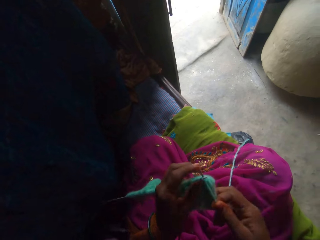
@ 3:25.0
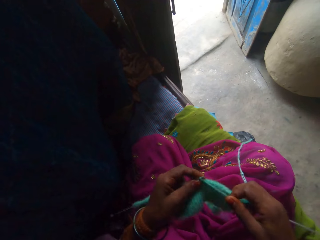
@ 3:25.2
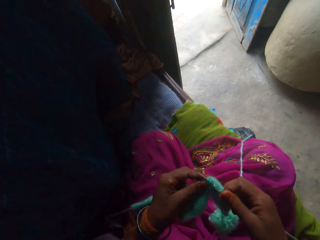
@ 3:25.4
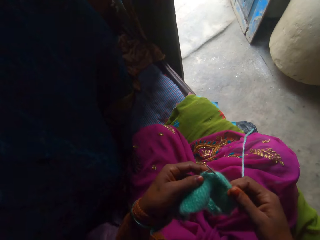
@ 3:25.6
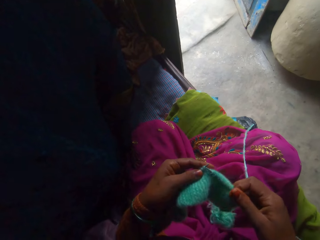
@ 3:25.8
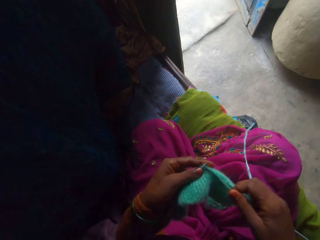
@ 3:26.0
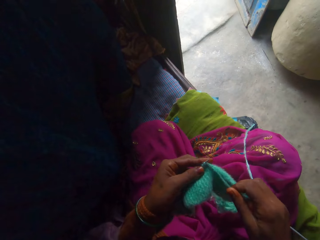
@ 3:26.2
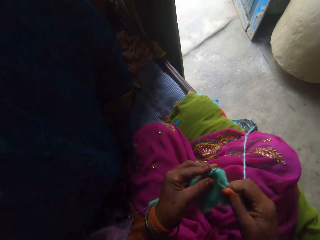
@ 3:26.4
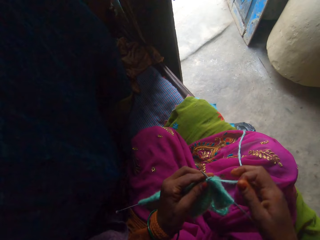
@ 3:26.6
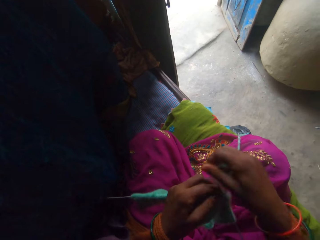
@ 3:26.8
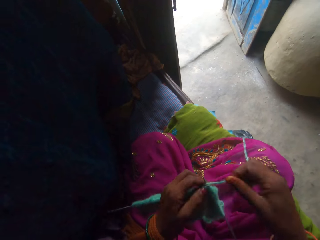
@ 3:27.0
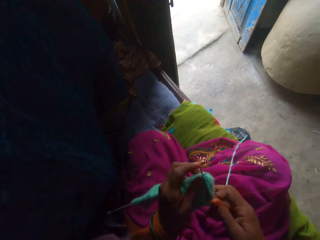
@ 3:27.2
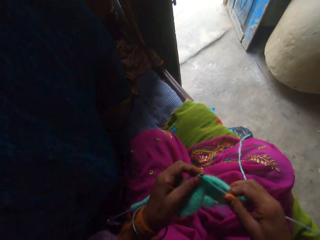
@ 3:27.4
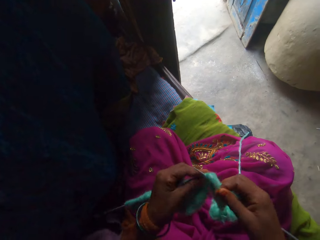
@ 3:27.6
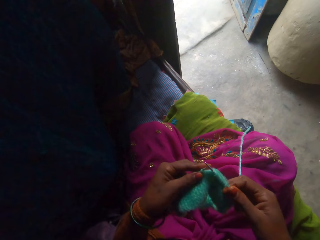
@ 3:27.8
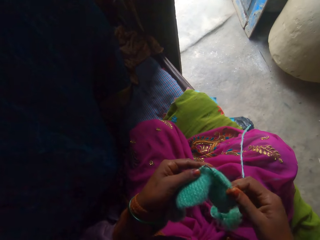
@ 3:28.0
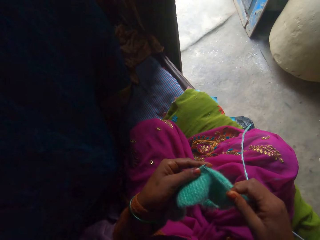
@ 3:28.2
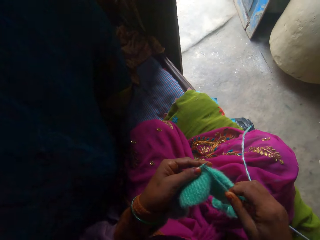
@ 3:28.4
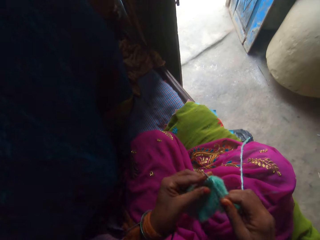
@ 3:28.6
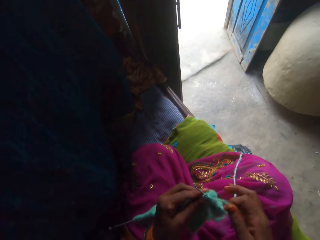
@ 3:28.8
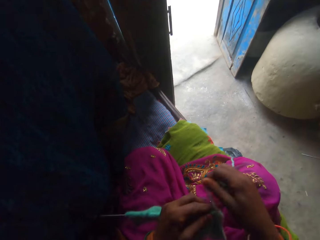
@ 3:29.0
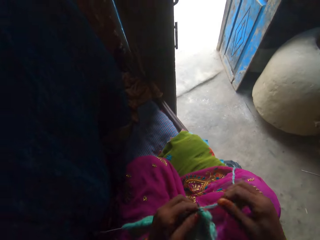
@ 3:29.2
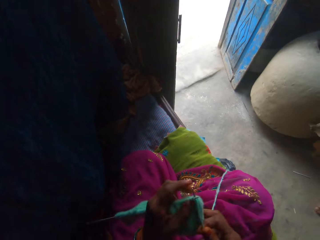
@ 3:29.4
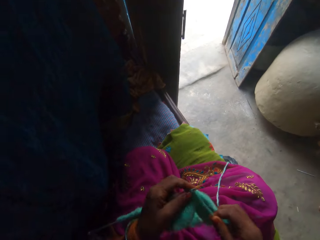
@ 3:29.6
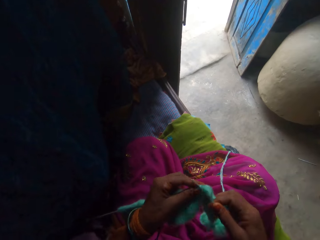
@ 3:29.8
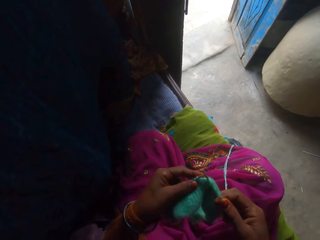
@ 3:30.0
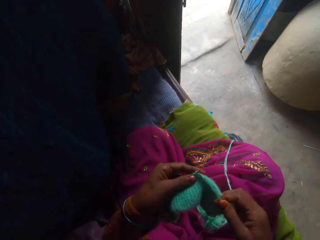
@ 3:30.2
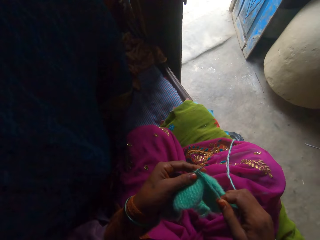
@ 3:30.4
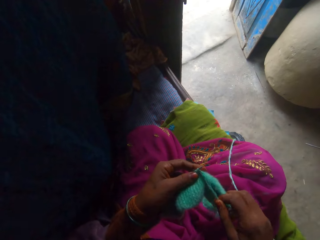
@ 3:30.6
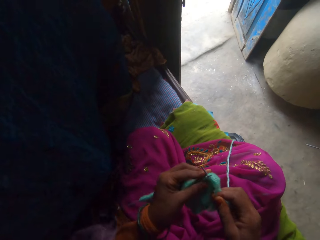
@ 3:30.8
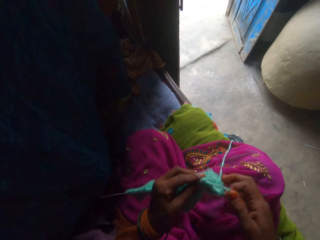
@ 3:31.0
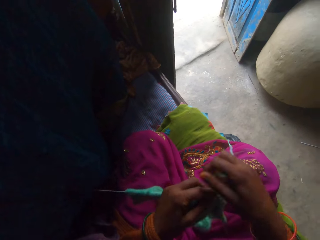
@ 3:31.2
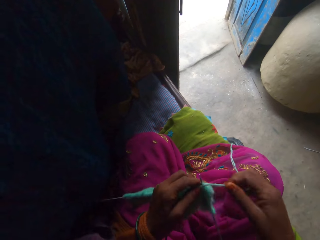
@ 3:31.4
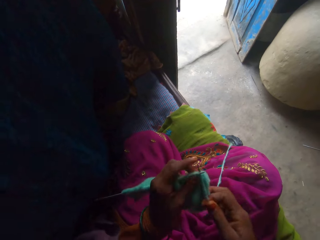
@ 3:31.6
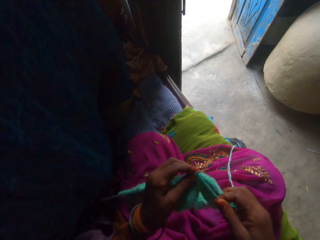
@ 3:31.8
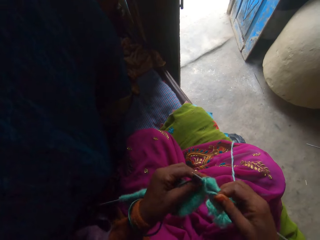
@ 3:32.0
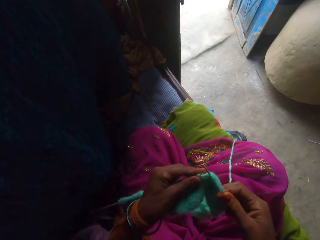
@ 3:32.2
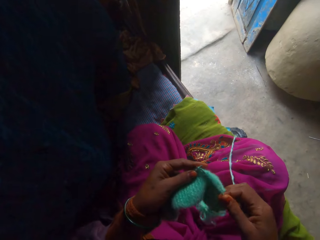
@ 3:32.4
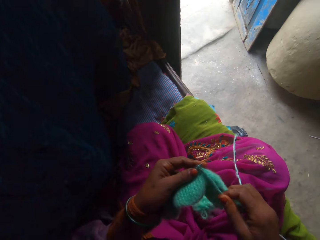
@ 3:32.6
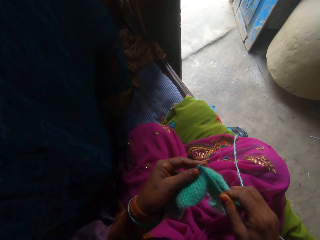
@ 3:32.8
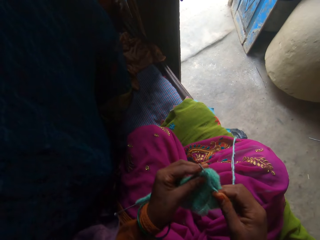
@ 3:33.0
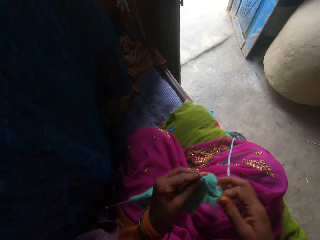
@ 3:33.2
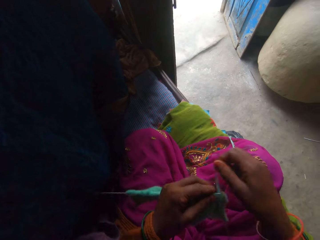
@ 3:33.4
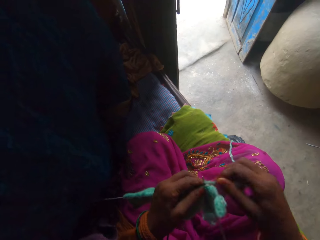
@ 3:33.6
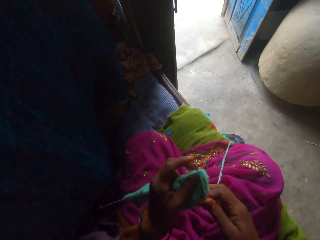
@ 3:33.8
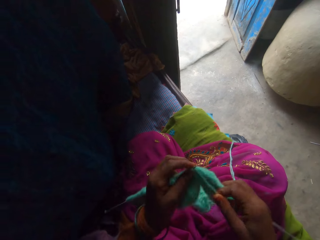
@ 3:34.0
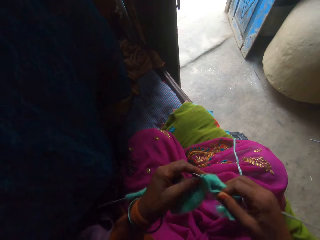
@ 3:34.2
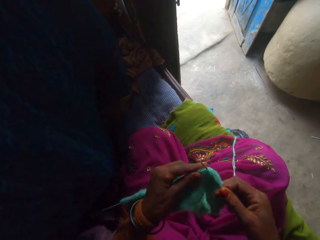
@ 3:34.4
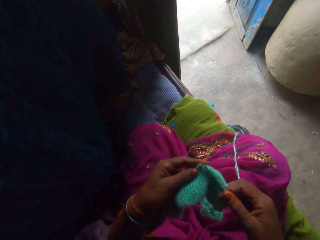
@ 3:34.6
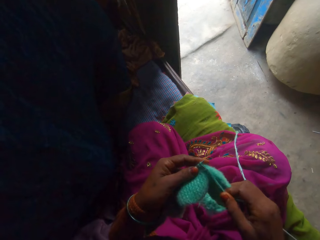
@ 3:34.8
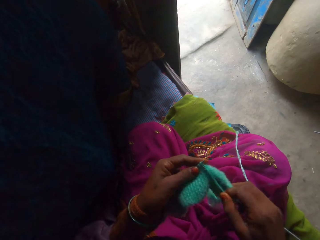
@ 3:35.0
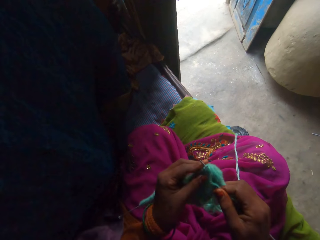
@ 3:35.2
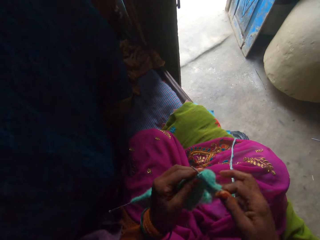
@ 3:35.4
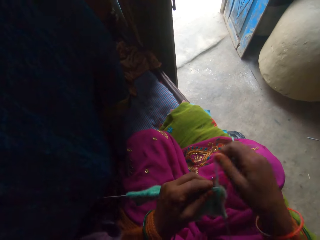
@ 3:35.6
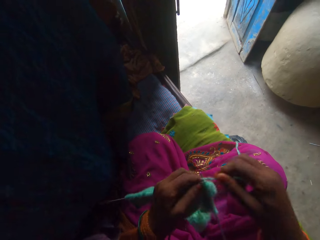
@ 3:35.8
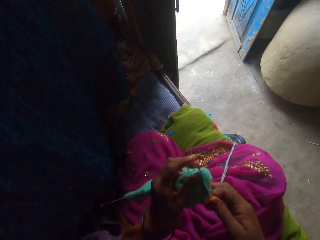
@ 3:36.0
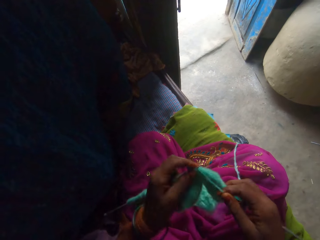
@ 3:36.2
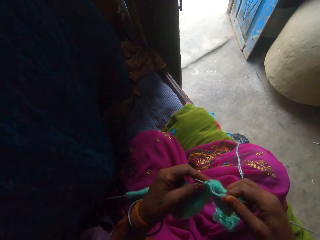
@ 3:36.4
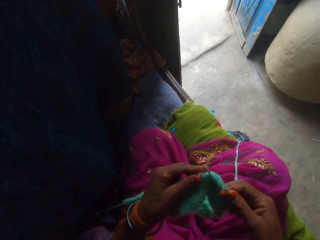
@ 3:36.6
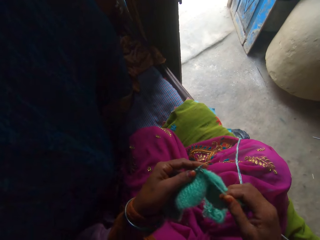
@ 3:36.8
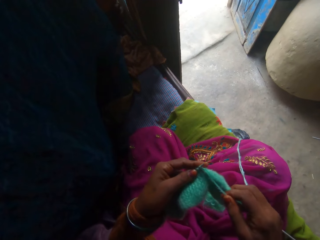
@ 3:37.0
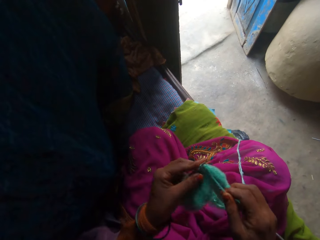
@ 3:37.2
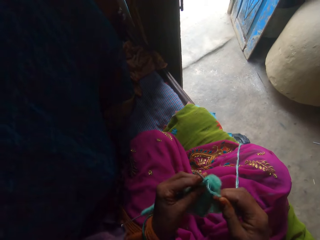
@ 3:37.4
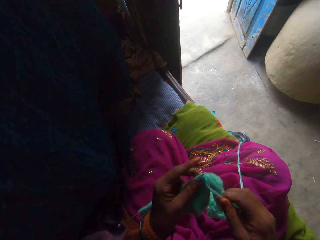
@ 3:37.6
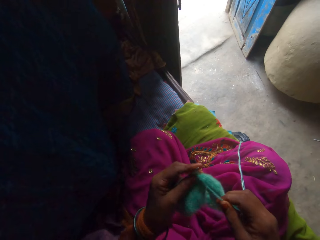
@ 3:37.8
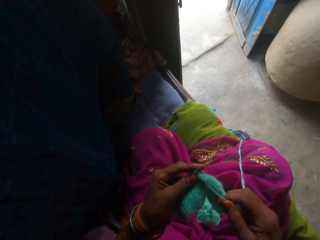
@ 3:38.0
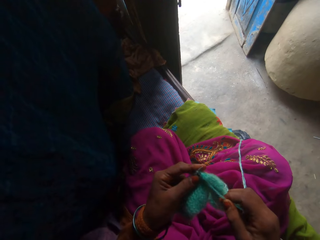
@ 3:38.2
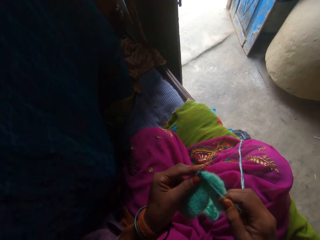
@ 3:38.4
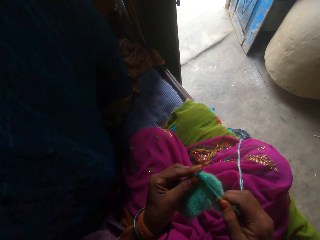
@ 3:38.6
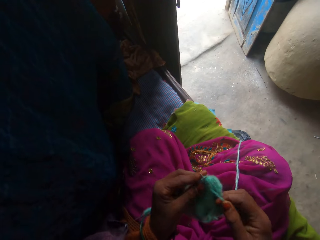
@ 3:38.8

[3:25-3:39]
The camera wearer adjusts the yarn. They knit the fabric. They adjust the yarn. They knit the fabric. They adjust the yarn. They knit the fabric. They adjust the yarn. They knit the fabric. They adjust the yarn. They knit the fabric. They adjust the yarn. They knit the fabric.

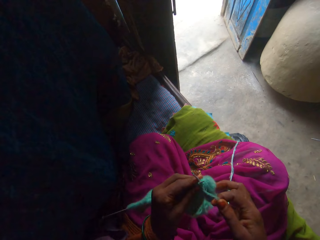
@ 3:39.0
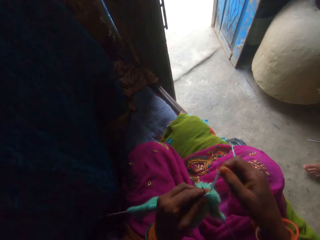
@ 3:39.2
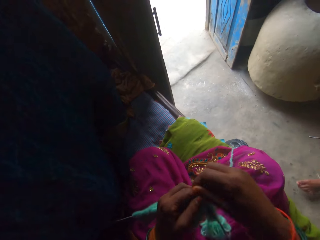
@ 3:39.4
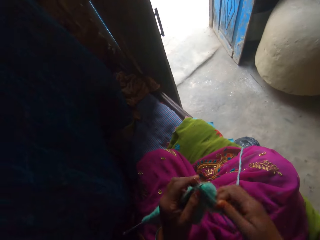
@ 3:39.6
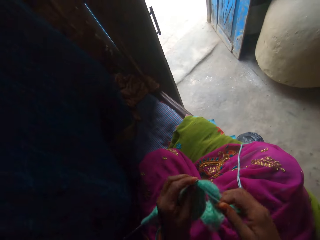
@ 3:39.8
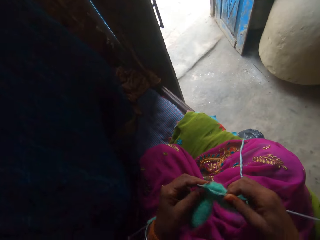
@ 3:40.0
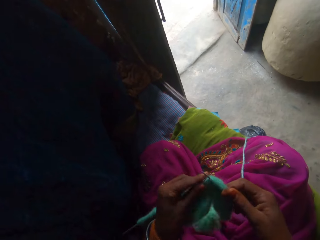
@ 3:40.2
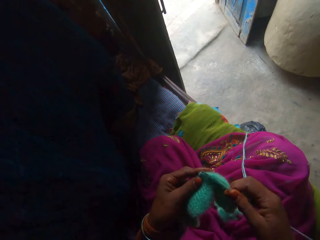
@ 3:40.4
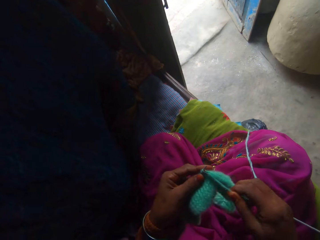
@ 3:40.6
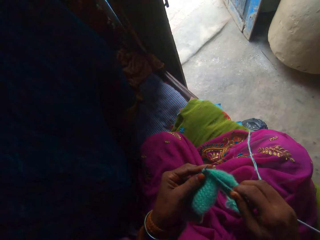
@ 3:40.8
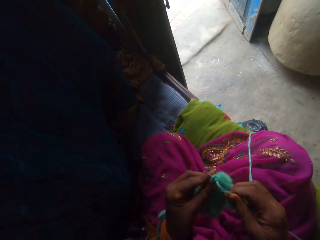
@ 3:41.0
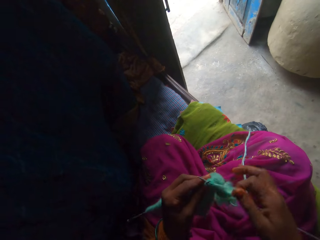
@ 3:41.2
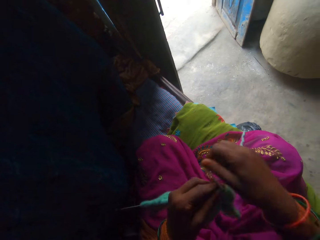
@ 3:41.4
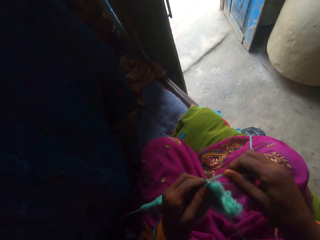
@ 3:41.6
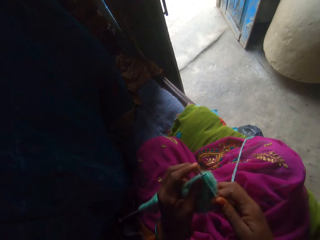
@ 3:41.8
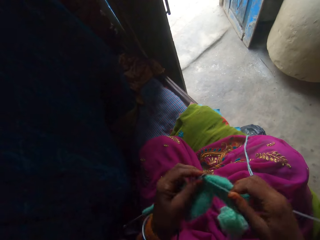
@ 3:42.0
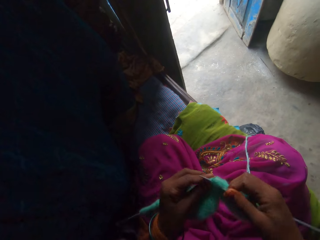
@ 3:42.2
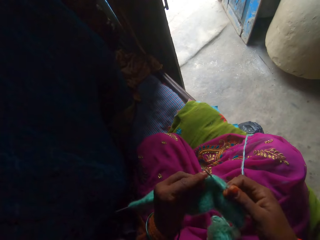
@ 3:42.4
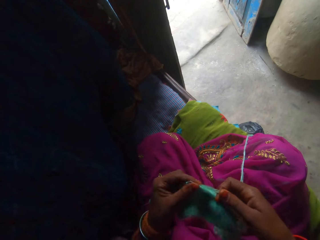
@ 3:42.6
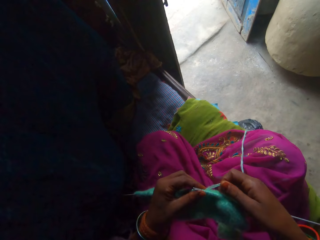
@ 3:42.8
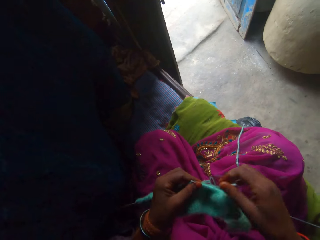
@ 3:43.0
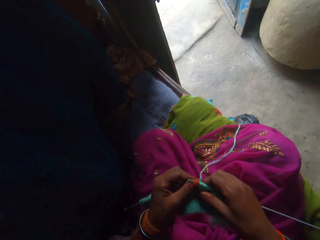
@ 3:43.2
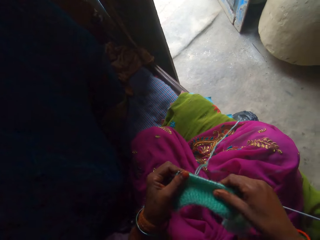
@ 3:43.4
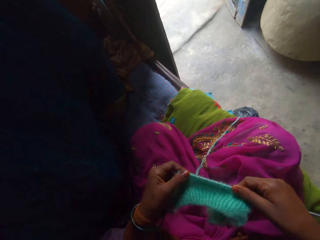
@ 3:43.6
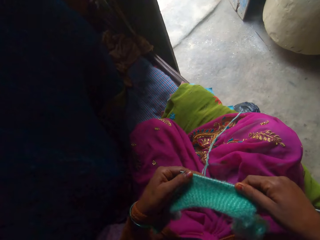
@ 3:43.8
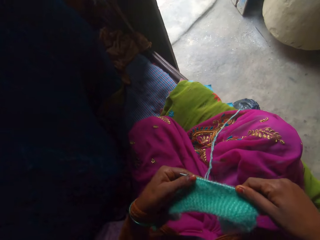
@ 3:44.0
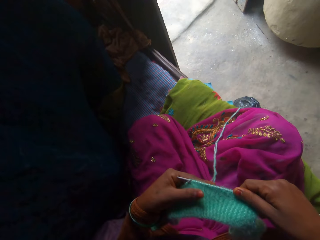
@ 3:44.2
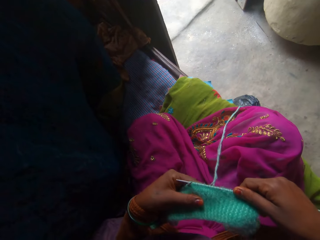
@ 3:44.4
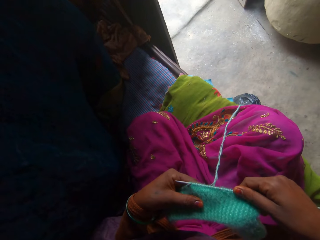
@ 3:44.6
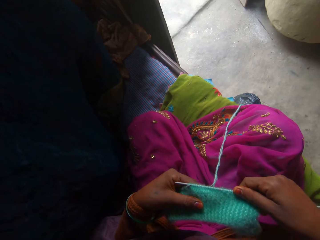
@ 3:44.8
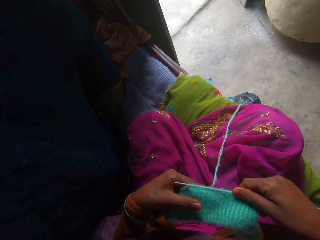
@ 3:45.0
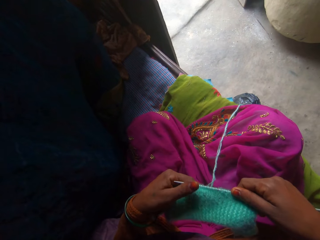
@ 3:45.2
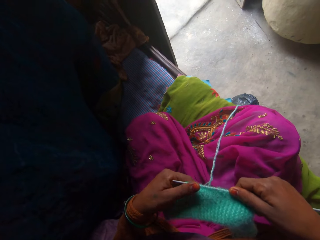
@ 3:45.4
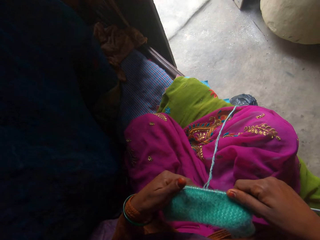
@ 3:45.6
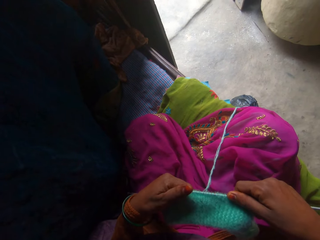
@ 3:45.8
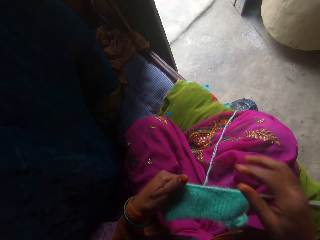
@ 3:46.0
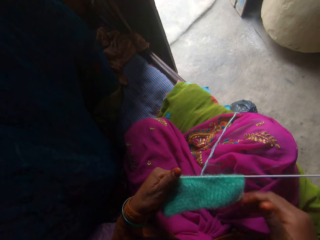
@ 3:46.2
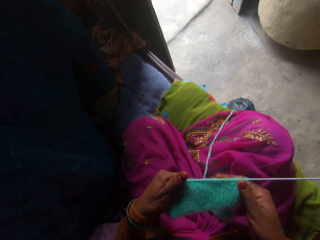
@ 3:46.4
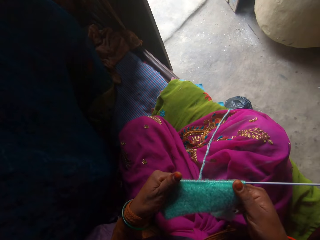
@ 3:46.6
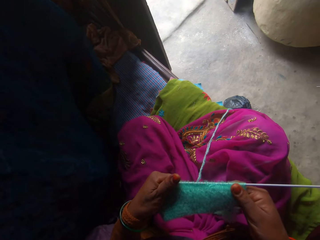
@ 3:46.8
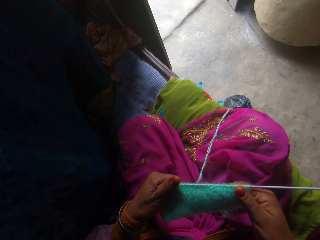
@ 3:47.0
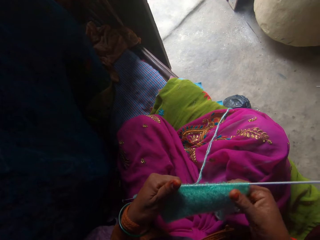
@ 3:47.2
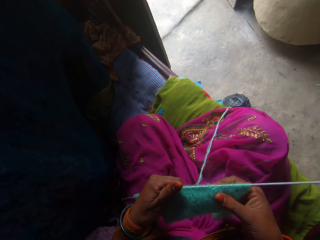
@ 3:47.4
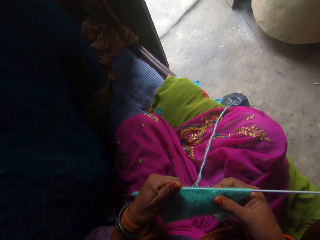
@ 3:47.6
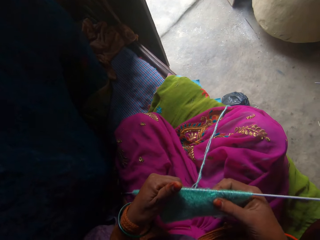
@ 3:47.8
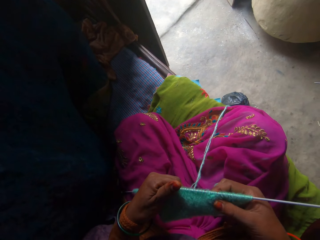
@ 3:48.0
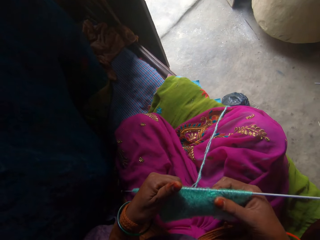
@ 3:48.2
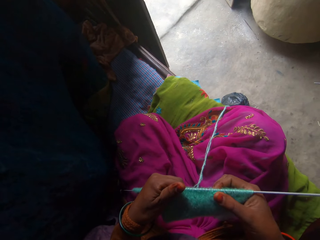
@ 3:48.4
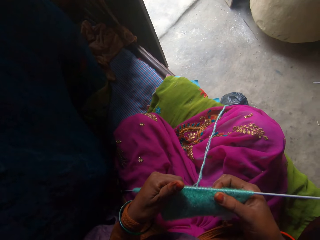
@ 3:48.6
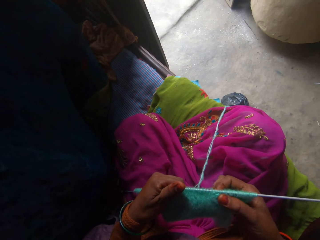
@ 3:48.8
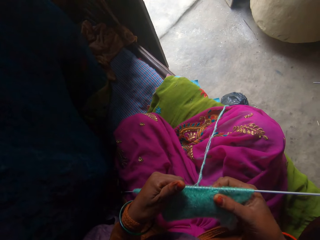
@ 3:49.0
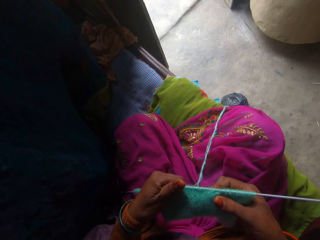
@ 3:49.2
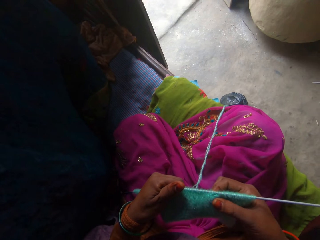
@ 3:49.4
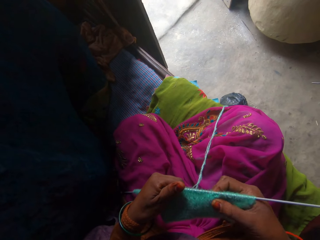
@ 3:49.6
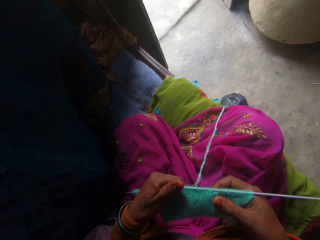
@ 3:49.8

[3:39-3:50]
A person adjusts the left leg. The camera wearer adjusts the yarn. They knit the fabric. They adjust the yarn. They knit the fabric. They adjust the fabric. They adjust the yarn around the knitting needle.
